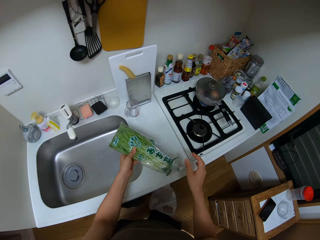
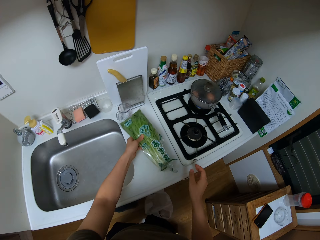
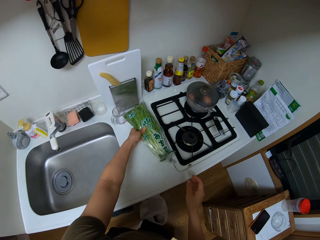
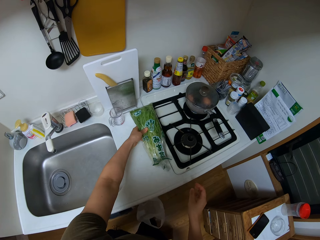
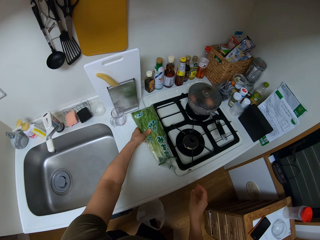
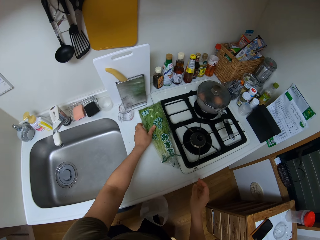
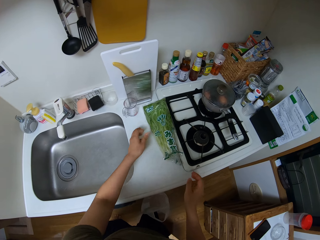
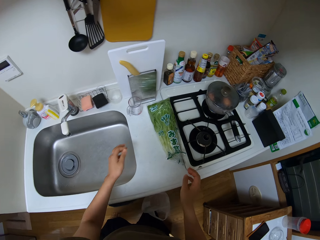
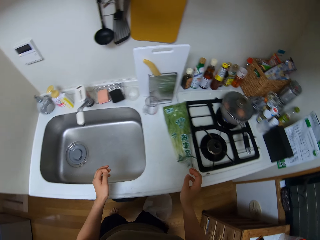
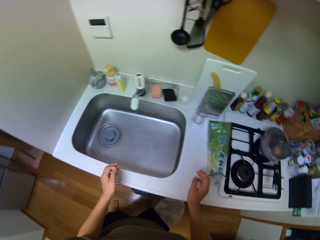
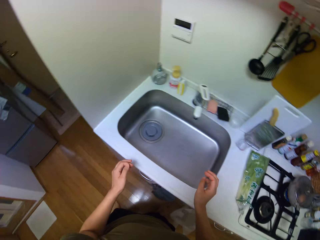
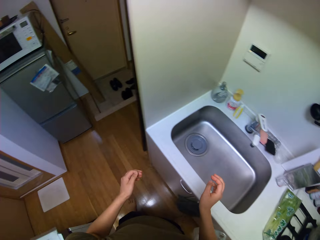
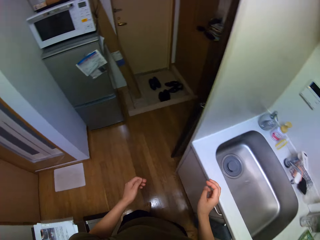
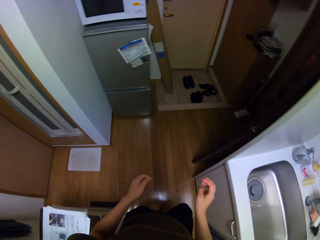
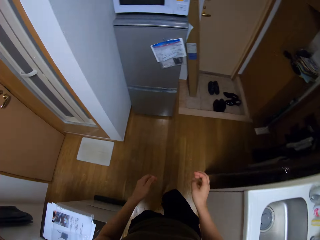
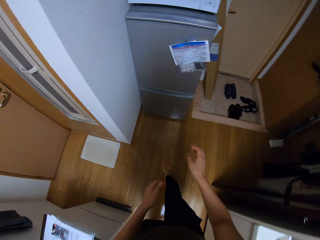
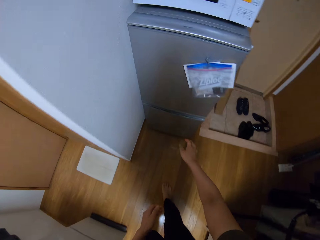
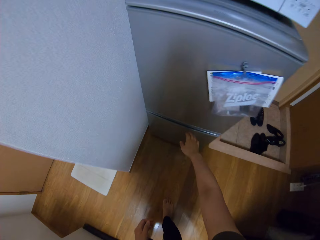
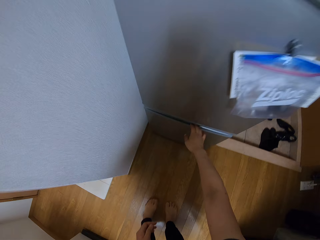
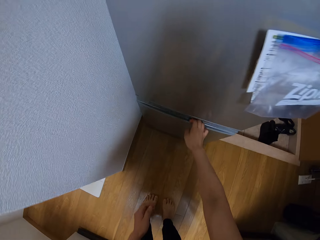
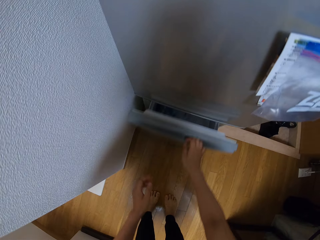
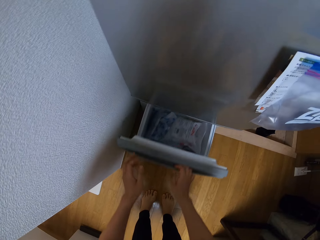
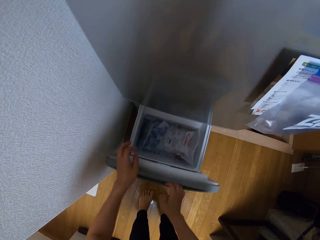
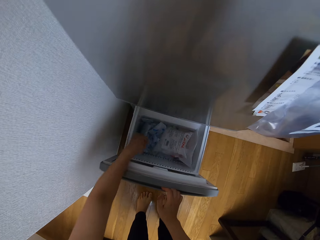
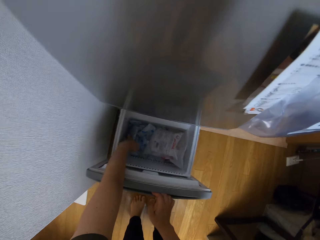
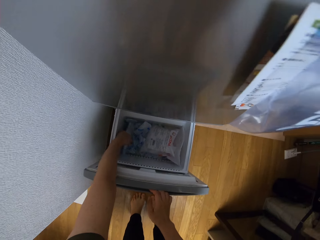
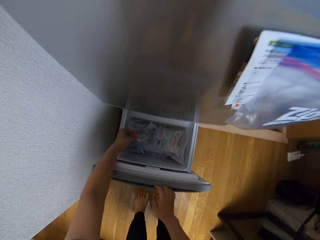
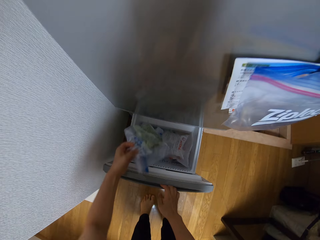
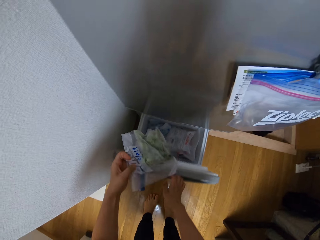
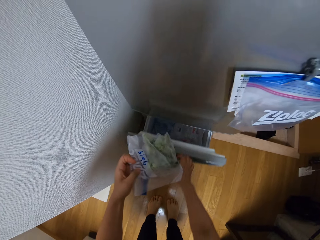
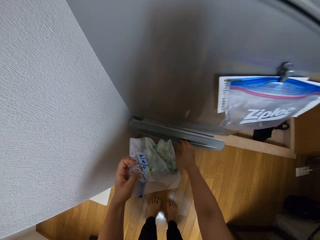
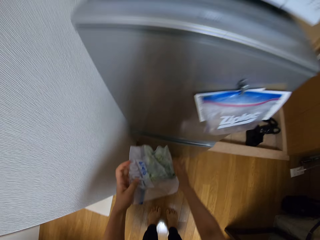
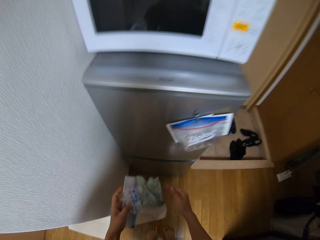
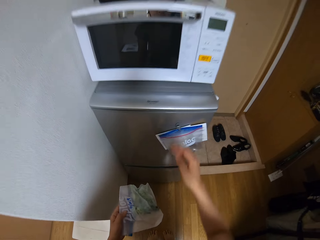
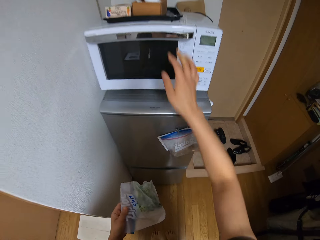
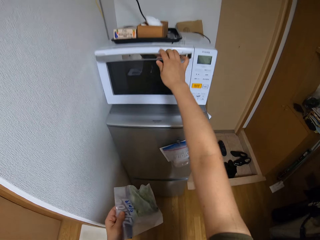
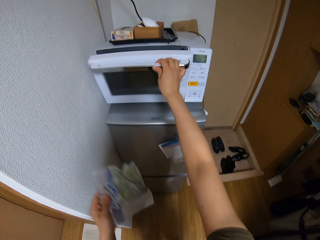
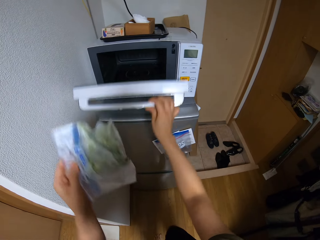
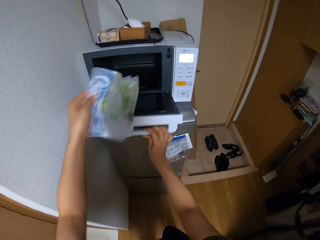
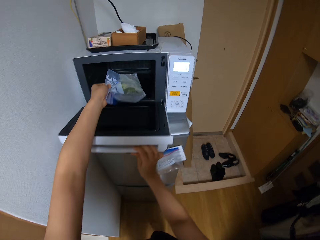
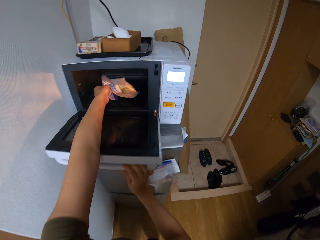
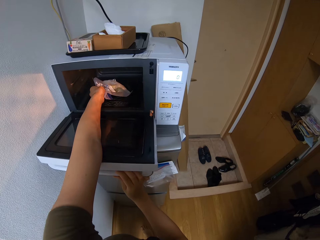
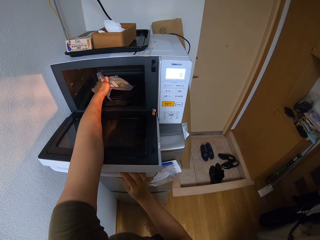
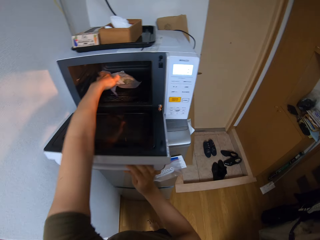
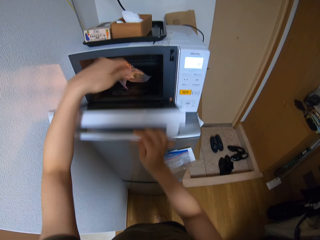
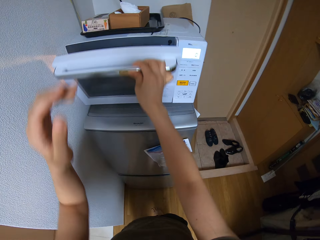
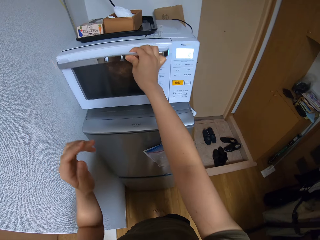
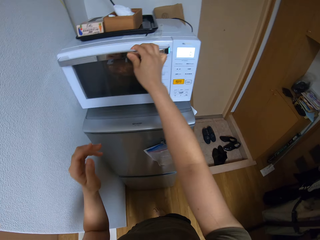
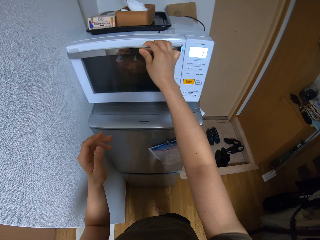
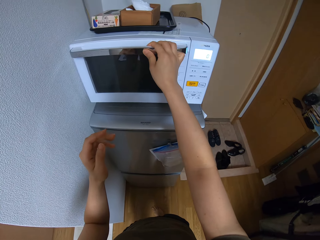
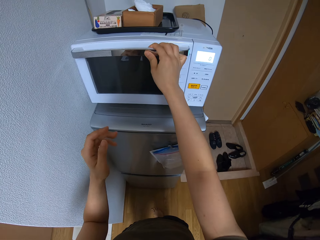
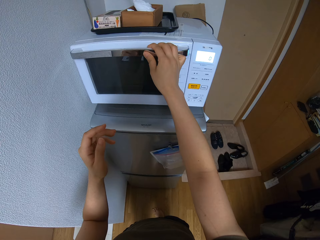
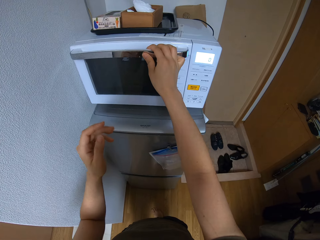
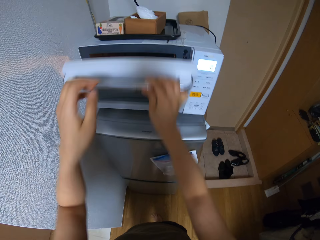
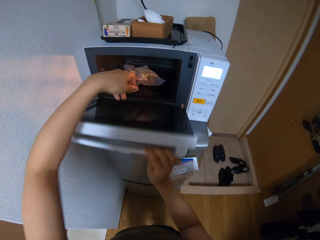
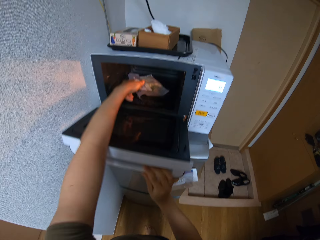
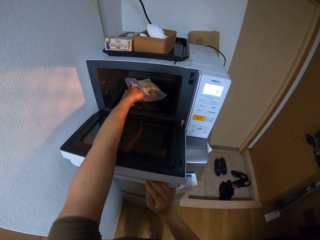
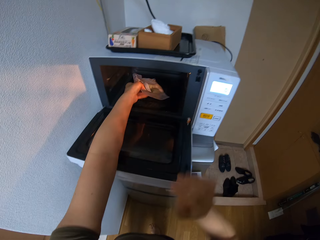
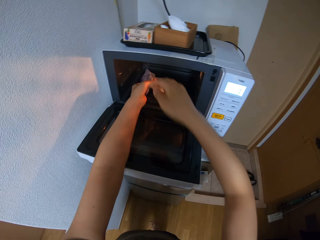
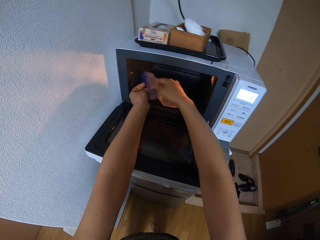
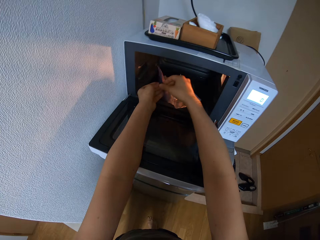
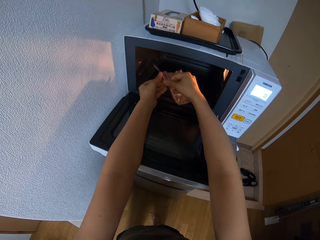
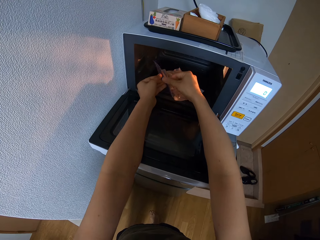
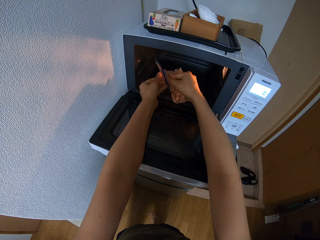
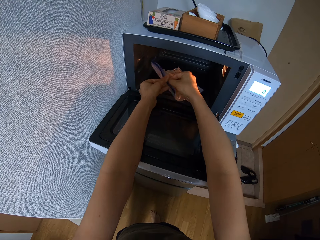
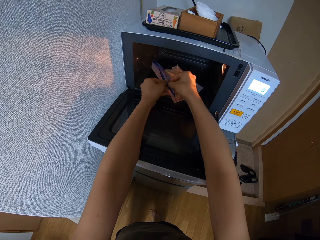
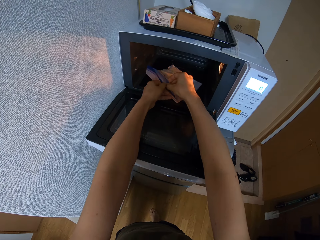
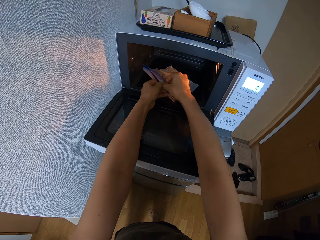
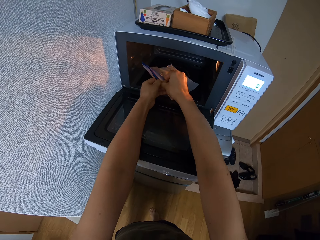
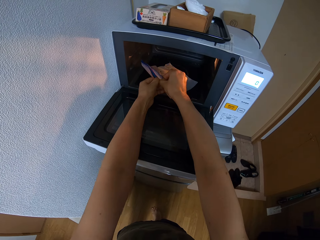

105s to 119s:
The camera wearer puts the packet of vegetables on the kitchen counter. They walk. They open the freezer or the fridge's drawer. They pick up another packet of vegetables or sachet. They push the drawer. They open the microwave. They put the packet of vegetables in the microwave. They close the microwave. They open the microwave. They open the sachet.

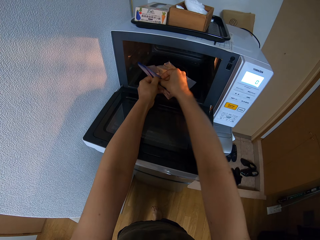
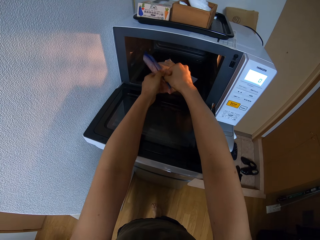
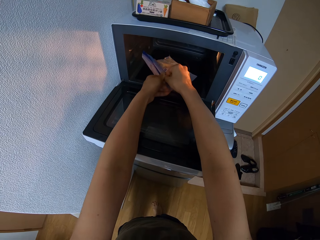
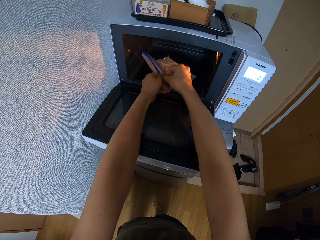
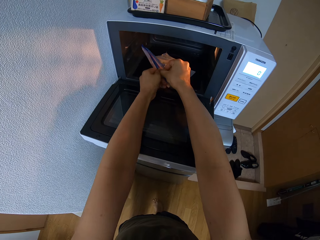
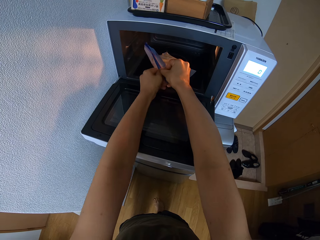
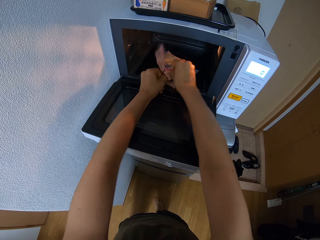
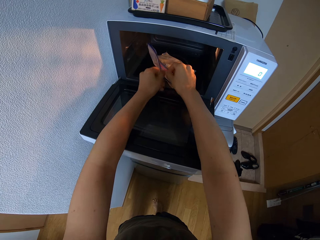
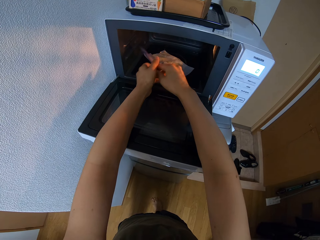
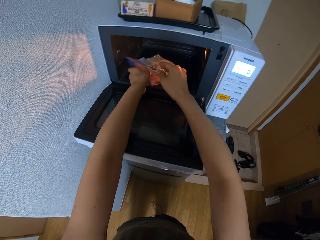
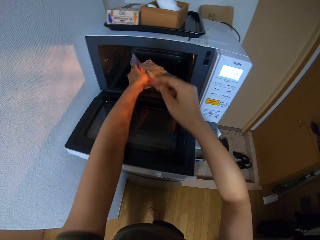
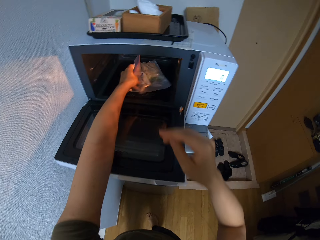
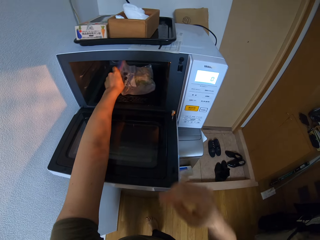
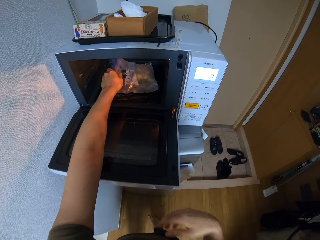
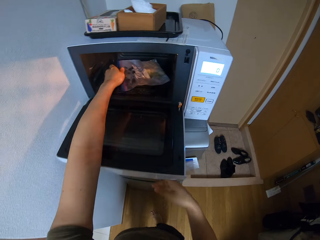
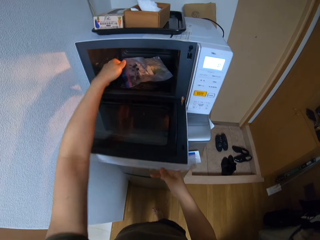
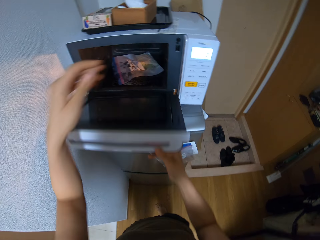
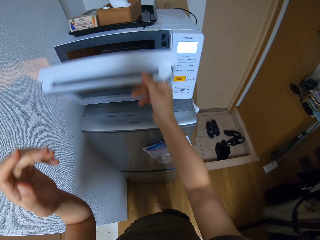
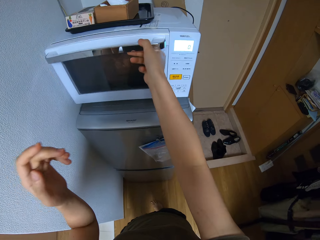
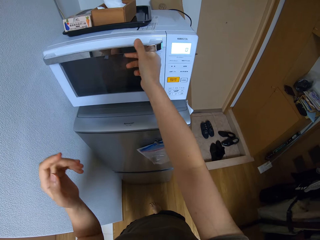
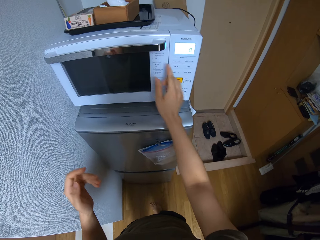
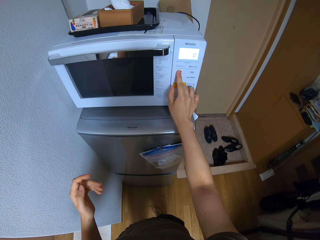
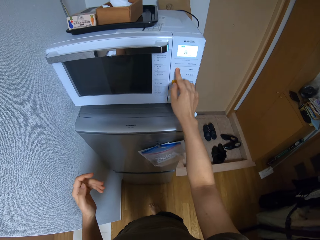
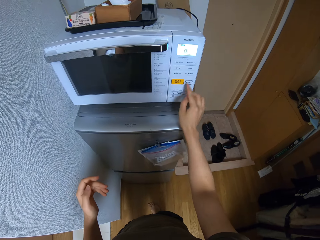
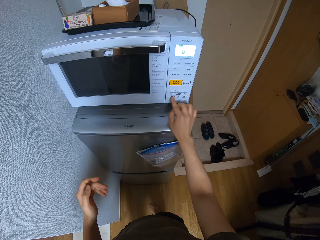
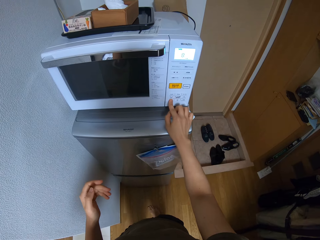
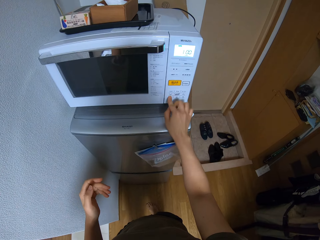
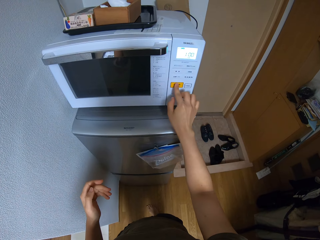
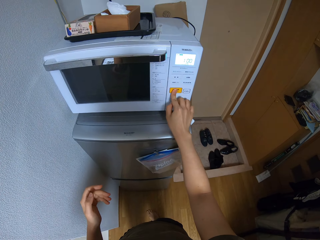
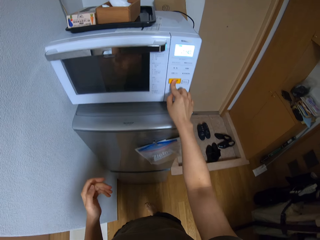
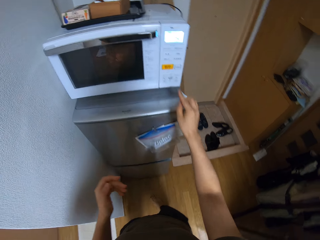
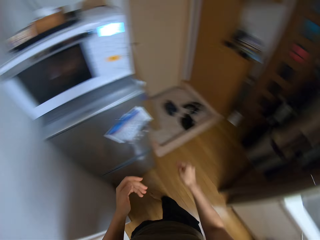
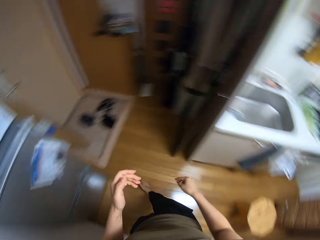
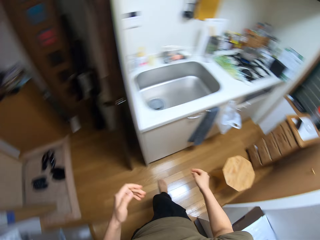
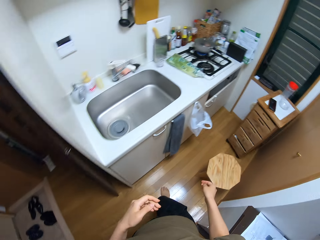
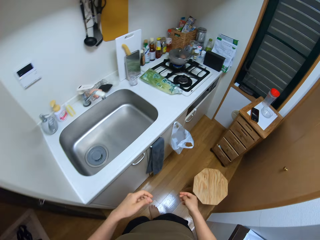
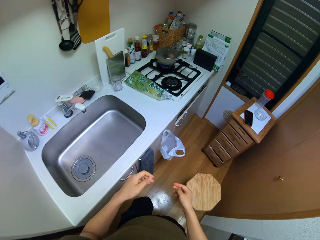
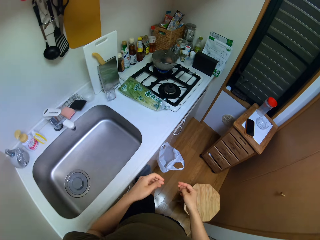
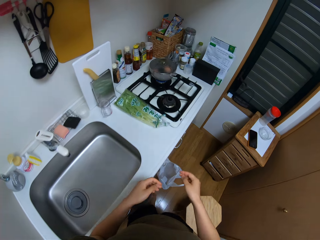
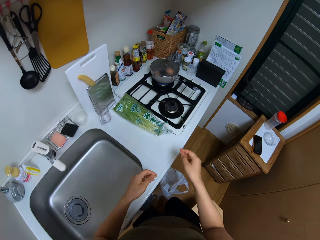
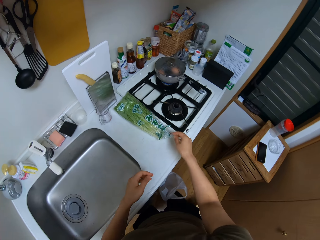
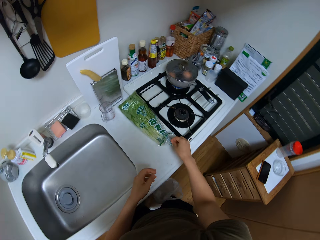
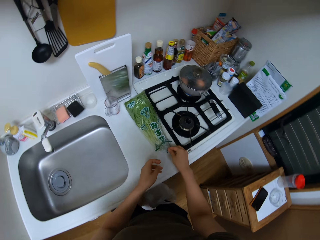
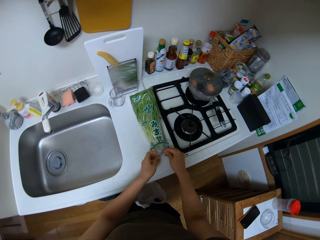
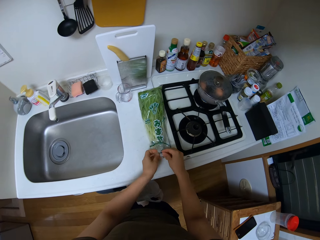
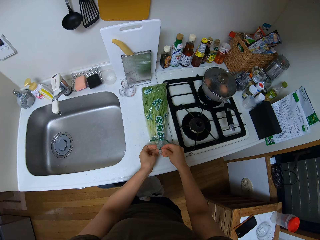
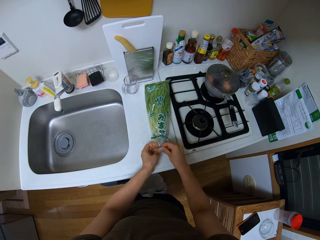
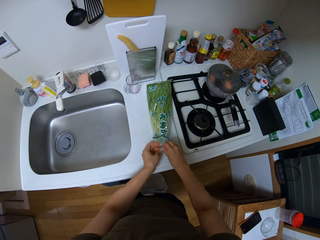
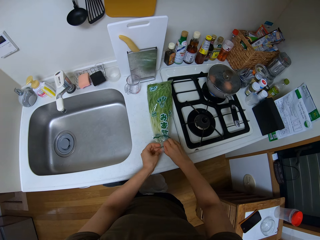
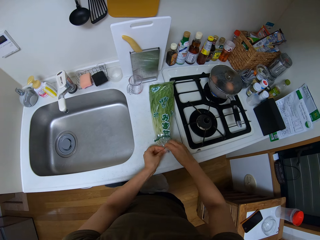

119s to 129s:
The camera wearer pulls the sachet in the microwave. They close the microwave. They dial the microwave button. They walk. They open the packet. They remove a rubber band from the packet of vegetables.
